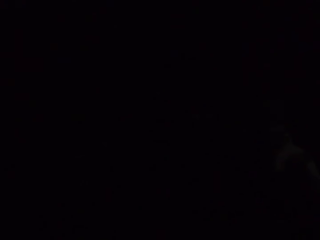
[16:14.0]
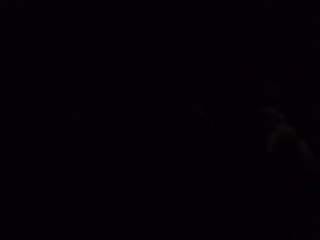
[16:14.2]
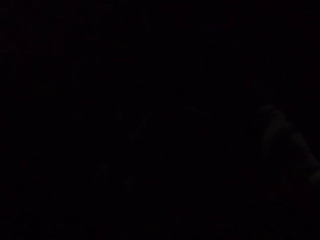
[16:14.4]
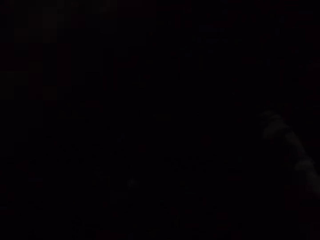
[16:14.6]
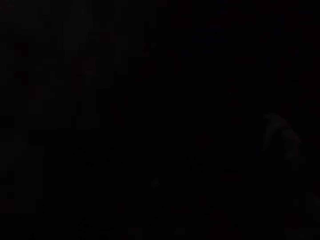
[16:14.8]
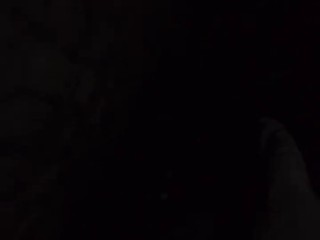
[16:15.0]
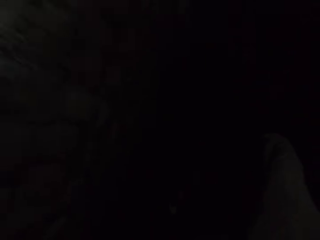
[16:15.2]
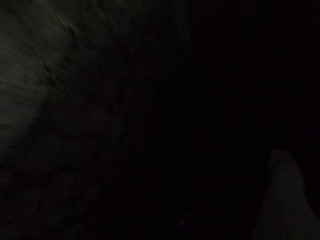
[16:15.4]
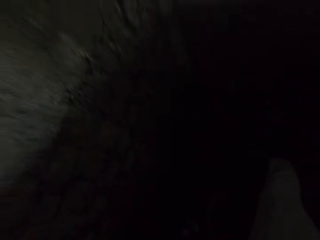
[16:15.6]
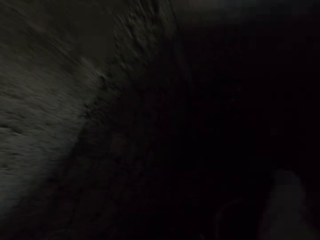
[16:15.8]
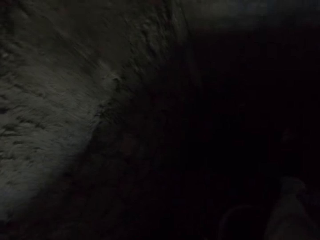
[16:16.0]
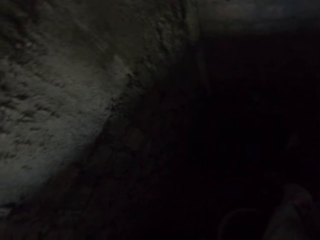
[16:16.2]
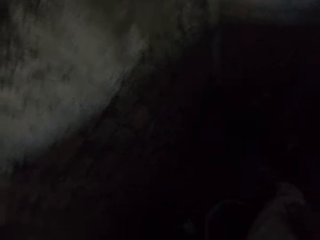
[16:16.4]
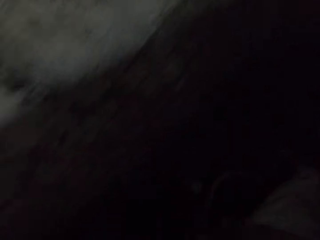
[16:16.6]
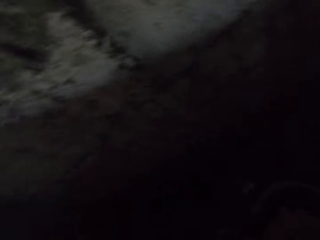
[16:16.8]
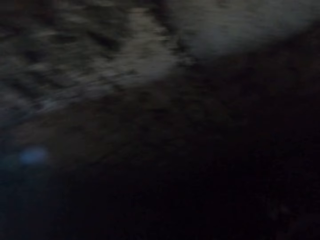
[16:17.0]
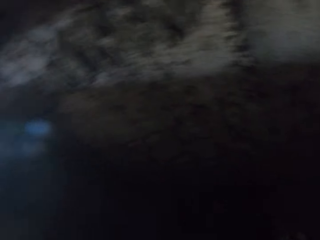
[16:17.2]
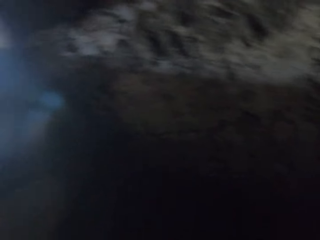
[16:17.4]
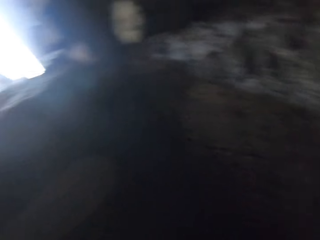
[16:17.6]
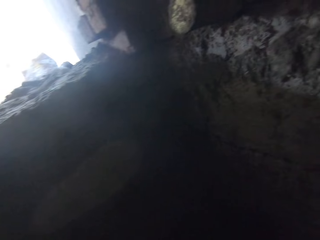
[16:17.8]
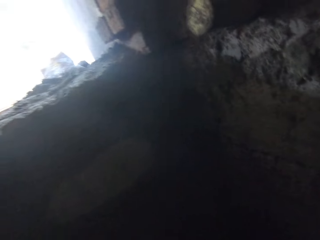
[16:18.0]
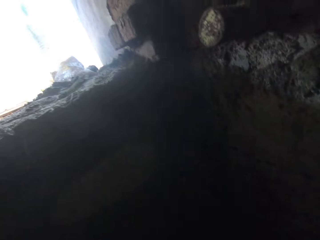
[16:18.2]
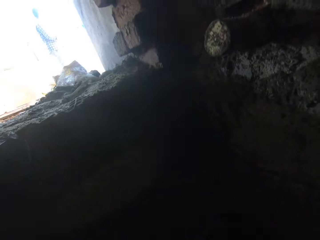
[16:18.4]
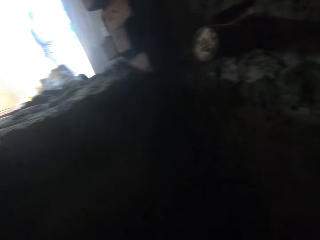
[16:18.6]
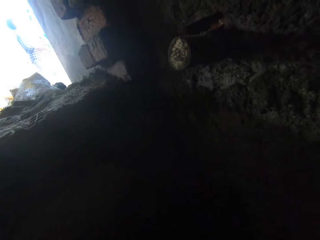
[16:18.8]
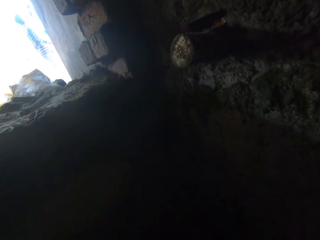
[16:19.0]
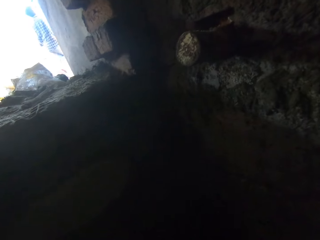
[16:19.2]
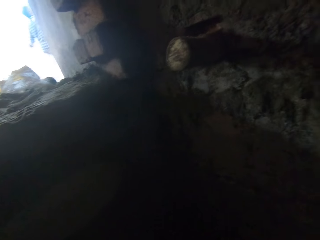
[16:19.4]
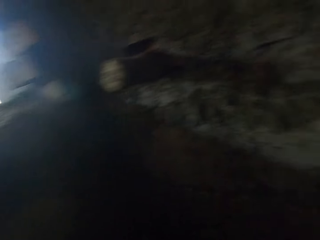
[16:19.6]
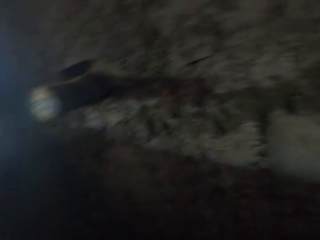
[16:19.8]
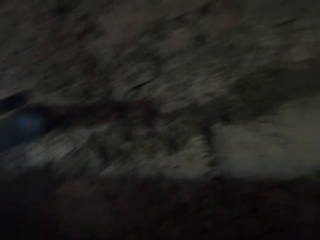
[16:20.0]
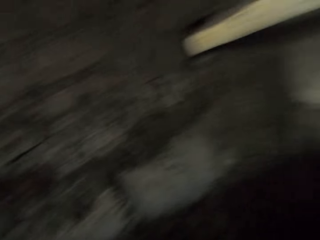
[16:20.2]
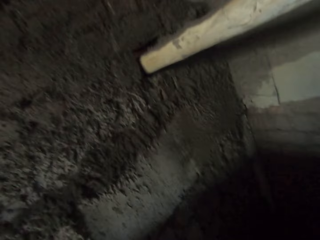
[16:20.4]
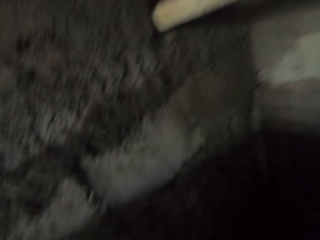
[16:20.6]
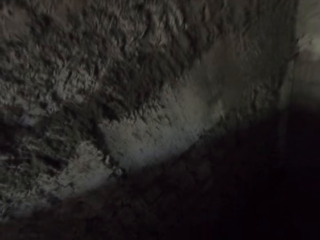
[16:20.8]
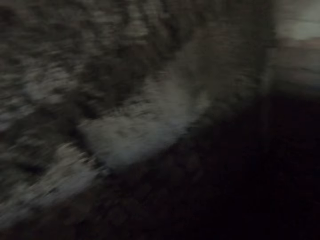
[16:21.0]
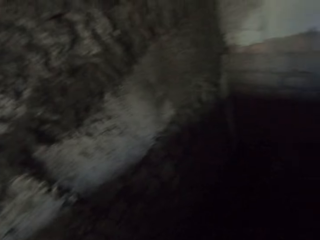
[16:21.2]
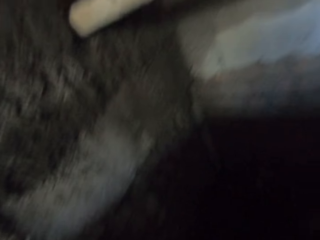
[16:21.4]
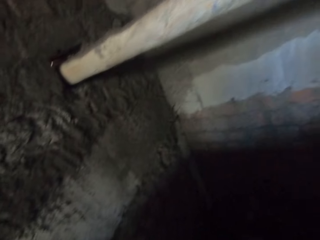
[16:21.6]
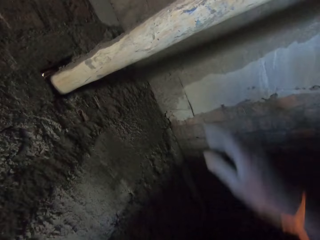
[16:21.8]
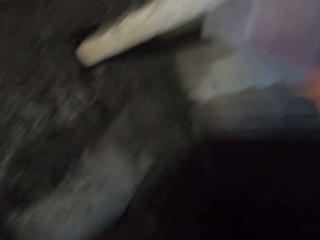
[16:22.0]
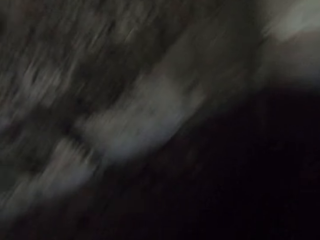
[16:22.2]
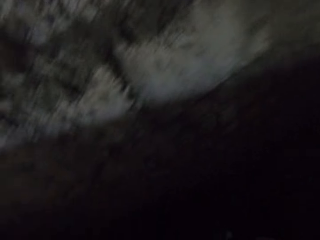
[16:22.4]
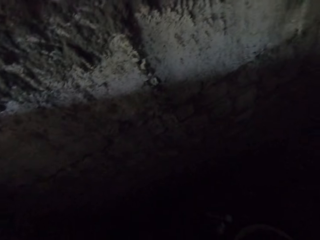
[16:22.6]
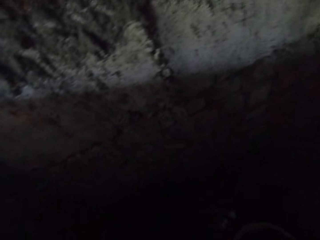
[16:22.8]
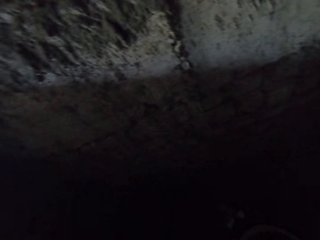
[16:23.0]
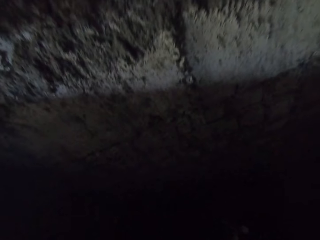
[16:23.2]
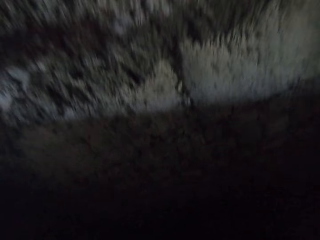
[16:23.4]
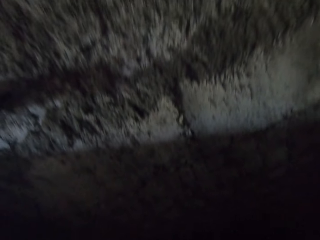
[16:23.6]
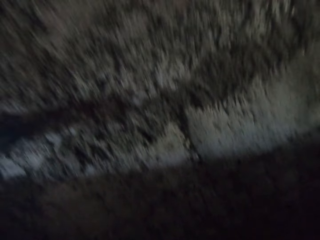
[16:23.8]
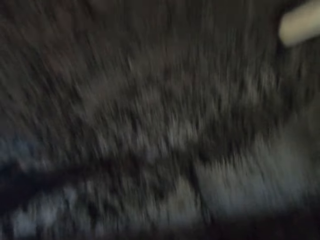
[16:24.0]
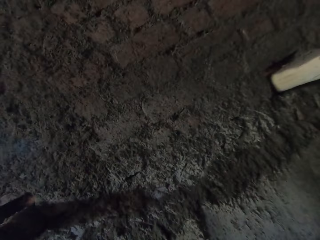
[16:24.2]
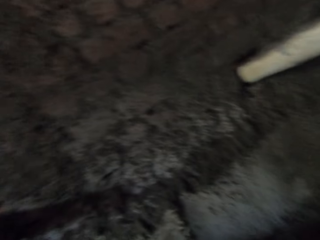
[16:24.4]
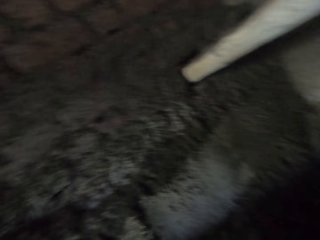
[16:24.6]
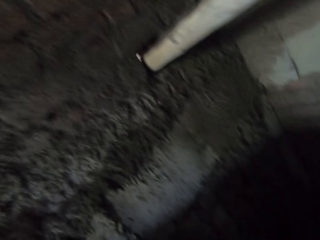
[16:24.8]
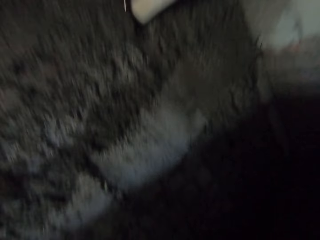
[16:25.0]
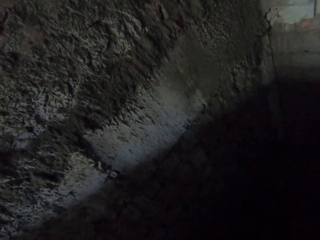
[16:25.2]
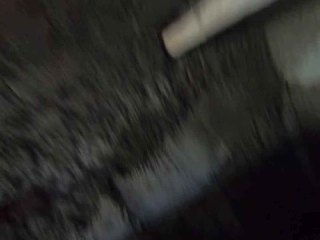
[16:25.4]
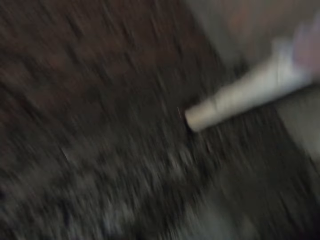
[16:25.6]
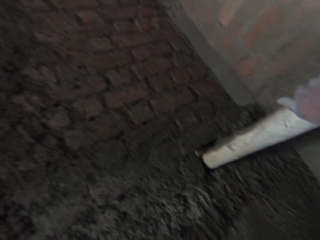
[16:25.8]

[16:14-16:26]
The camera wearer looks around. He holds the guard rail with his right hand.

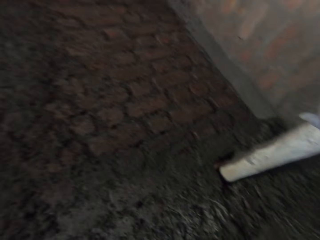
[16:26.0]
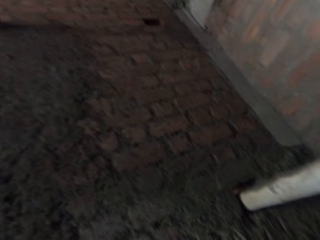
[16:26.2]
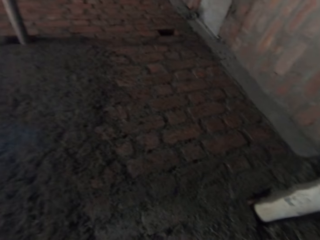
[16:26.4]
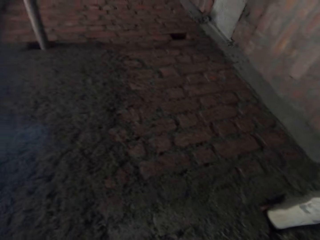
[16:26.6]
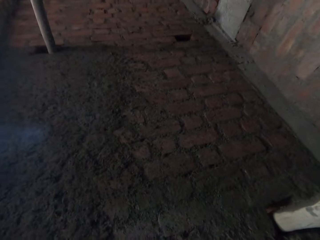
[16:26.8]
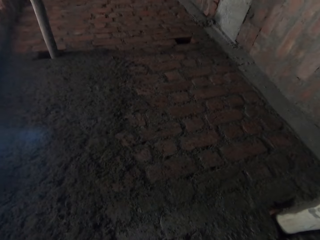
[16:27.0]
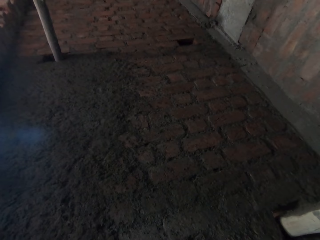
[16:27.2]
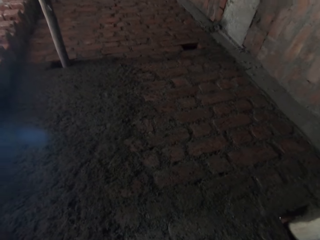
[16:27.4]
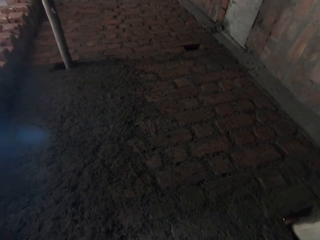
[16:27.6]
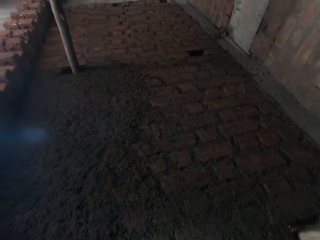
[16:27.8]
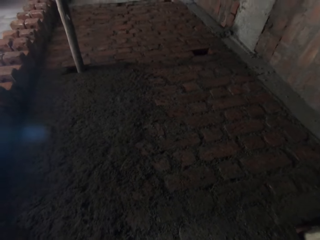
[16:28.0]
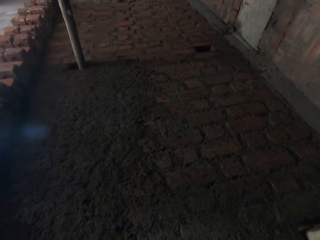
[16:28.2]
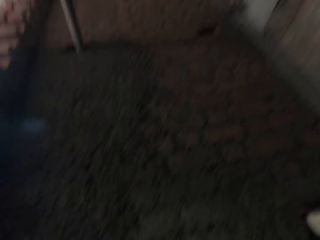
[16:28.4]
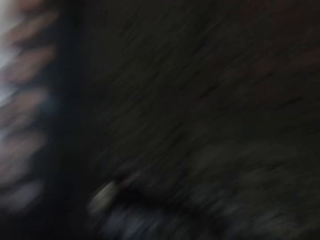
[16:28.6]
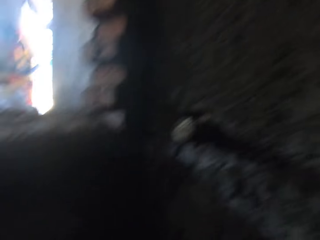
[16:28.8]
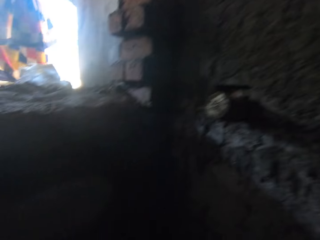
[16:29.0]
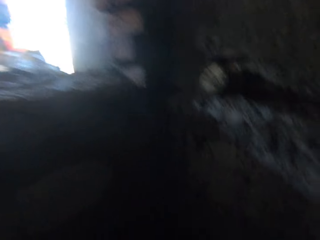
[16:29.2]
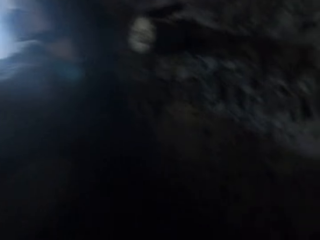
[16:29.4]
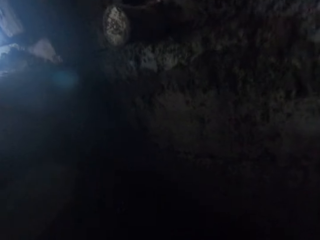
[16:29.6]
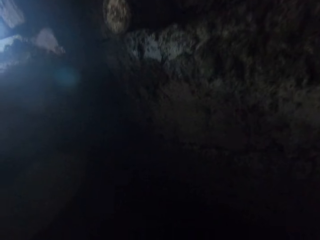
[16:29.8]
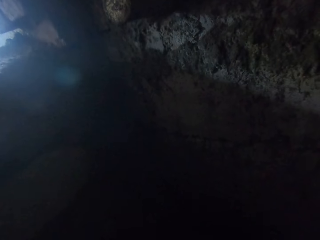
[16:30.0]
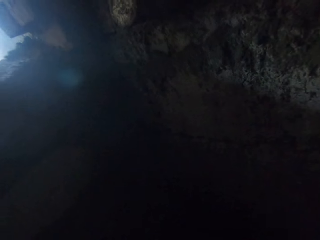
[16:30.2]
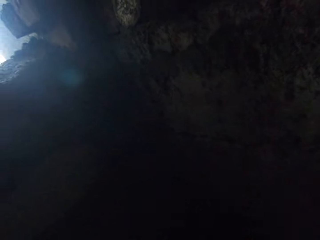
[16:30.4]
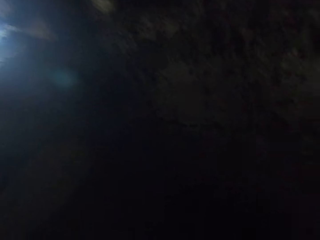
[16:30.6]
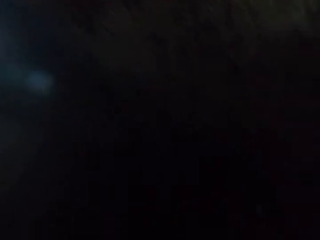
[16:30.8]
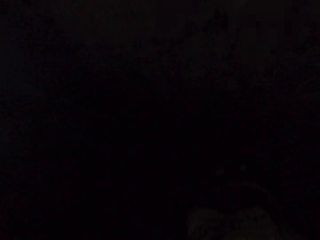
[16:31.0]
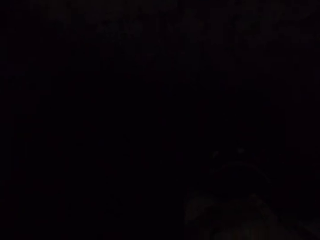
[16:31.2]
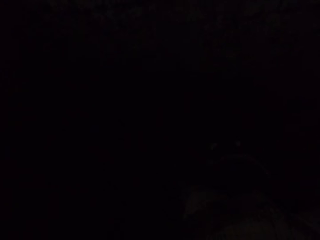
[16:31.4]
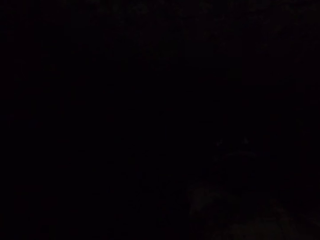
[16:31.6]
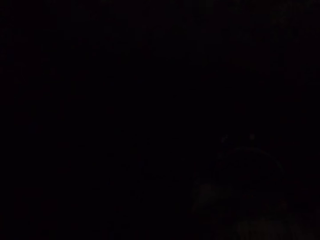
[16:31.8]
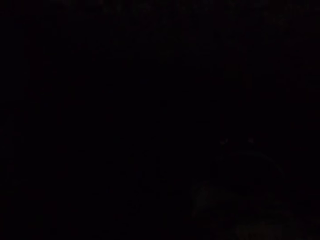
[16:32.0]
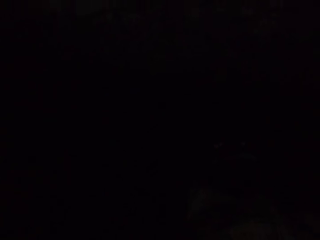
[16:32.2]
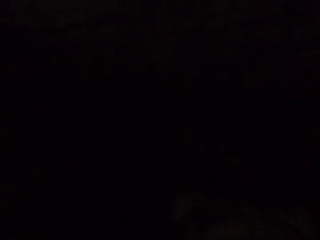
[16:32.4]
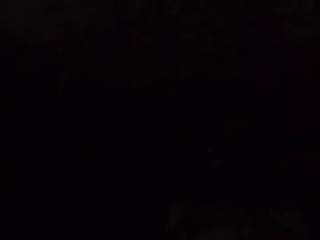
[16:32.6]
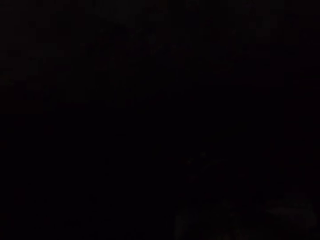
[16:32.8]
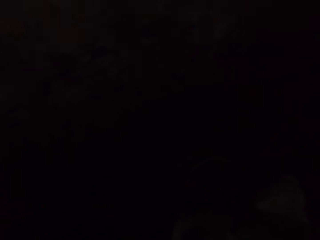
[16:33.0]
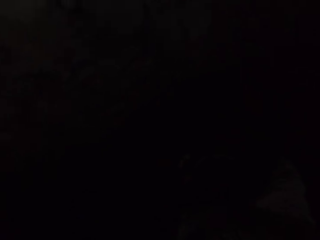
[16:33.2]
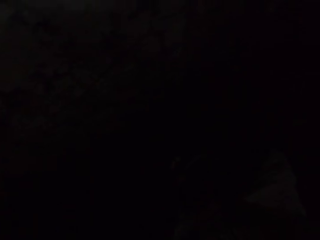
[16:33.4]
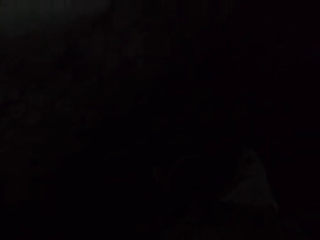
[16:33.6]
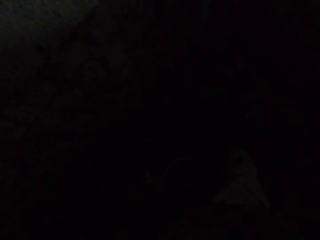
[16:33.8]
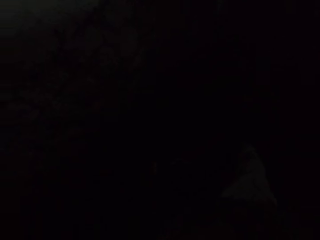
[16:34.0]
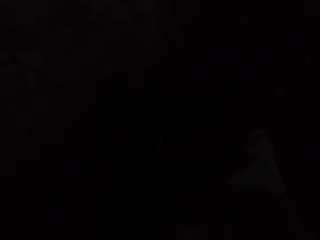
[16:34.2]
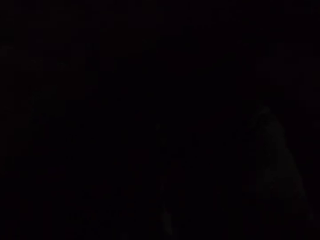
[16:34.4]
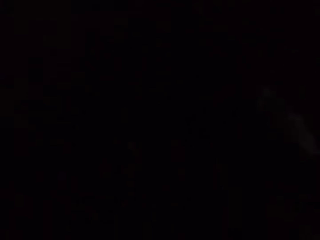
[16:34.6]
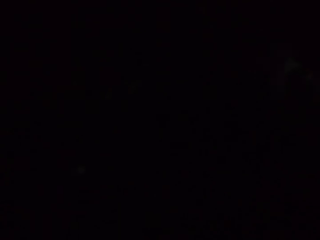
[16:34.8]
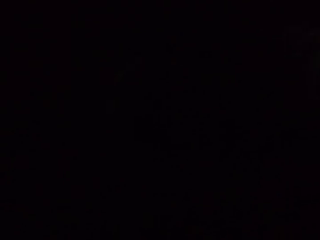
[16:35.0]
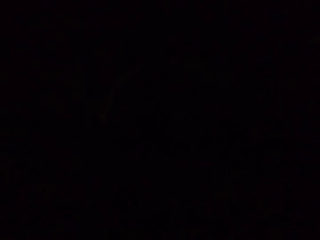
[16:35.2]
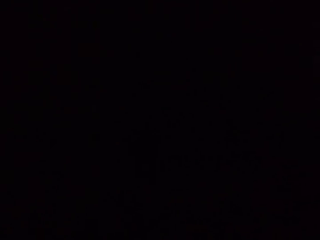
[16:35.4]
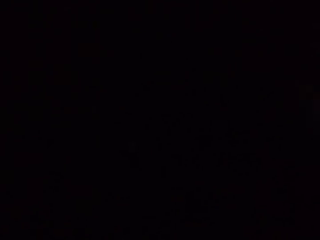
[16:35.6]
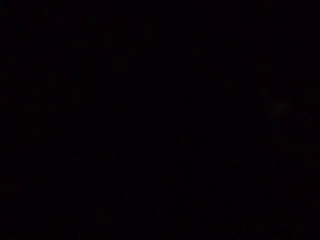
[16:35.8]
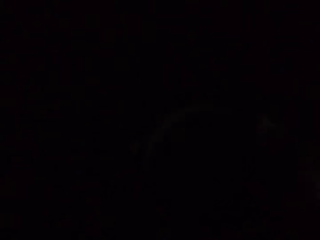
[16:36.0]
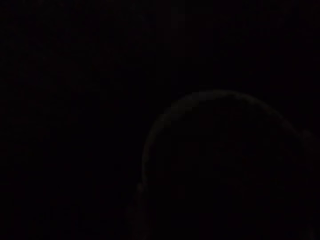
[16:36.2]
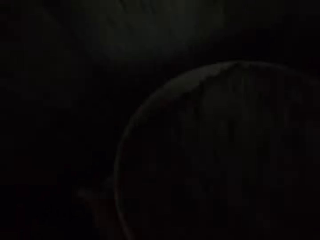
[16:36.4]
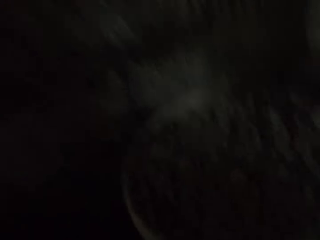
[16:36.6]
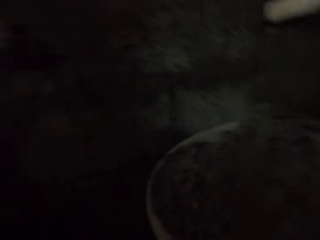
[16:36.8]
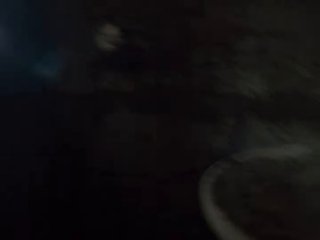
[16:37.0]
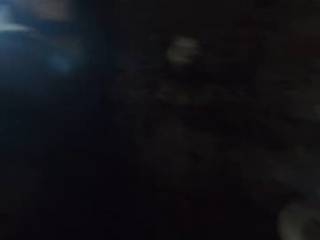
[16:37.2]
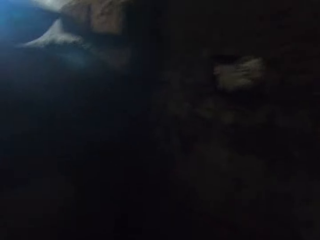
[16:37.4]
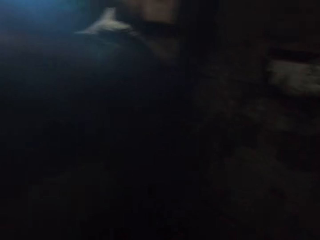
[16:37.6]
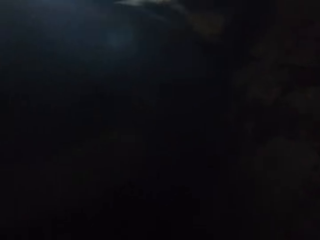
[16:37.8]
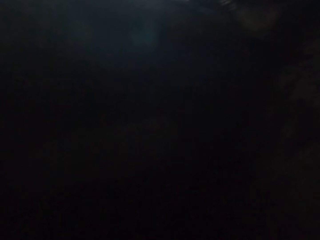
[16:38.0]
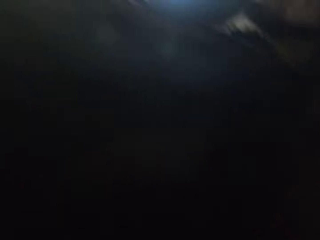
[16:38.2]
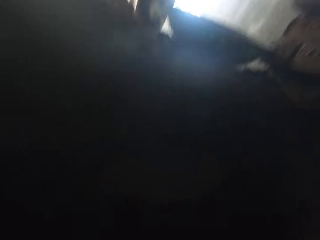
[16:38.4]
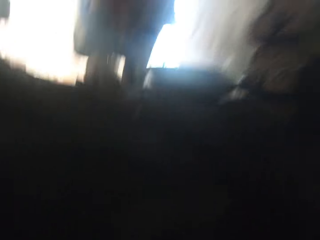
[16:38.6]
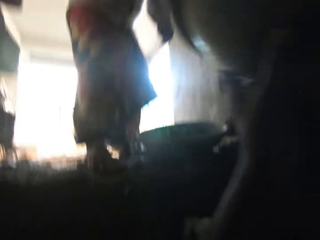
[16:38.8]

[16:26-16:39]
The lady talks with the camera wearer. The camera wearer interacts with the lady. He lifts the mortar pan with his hands. He hands the lady the head pan.
